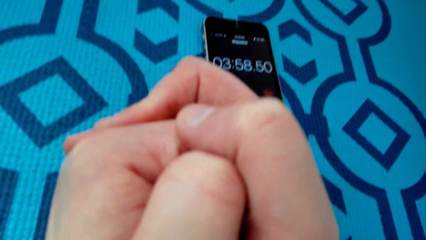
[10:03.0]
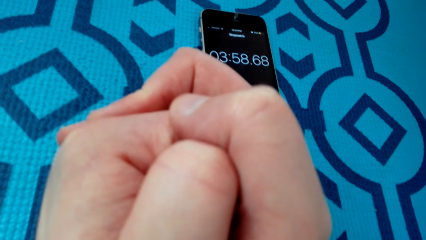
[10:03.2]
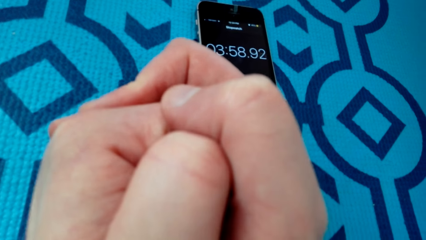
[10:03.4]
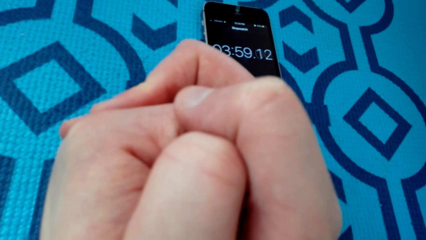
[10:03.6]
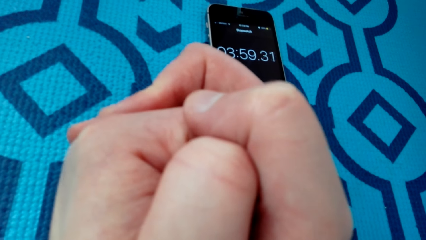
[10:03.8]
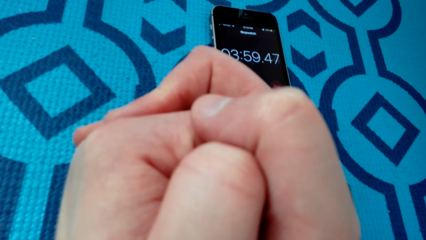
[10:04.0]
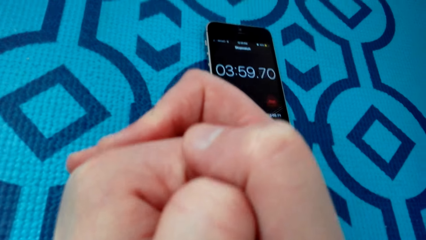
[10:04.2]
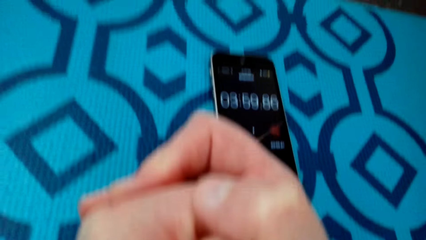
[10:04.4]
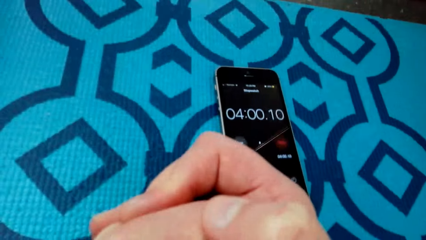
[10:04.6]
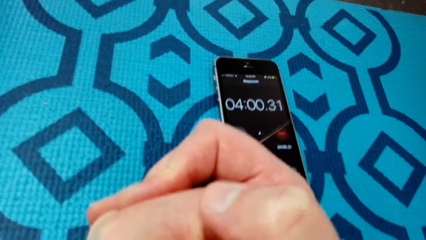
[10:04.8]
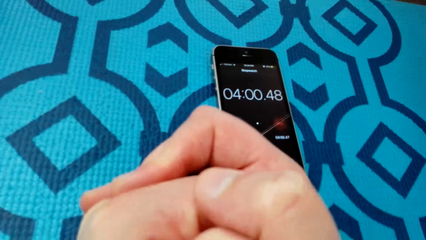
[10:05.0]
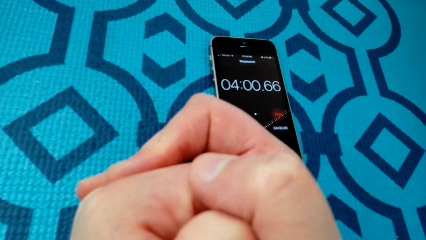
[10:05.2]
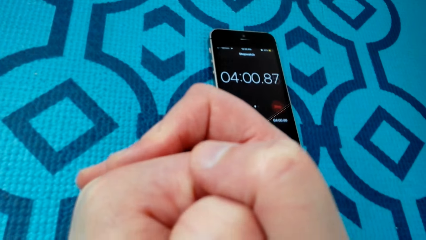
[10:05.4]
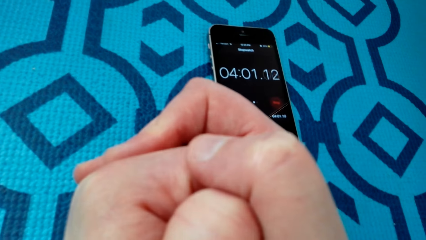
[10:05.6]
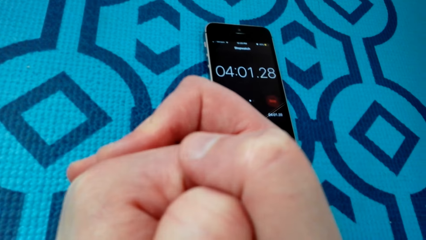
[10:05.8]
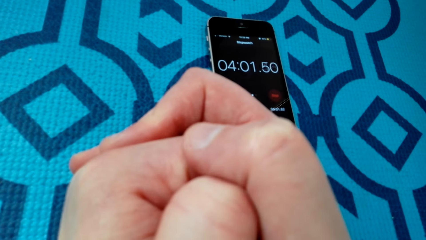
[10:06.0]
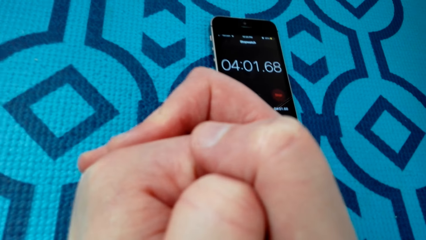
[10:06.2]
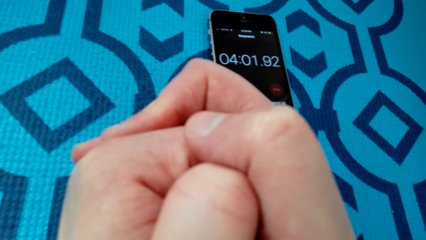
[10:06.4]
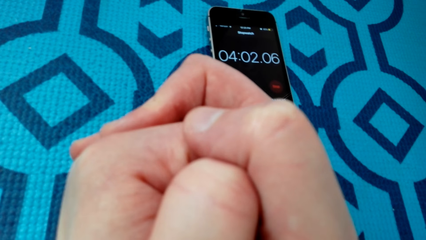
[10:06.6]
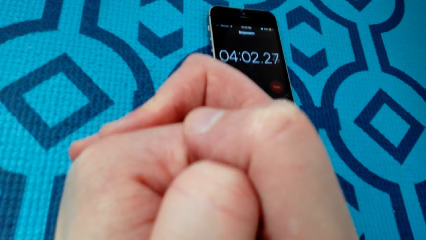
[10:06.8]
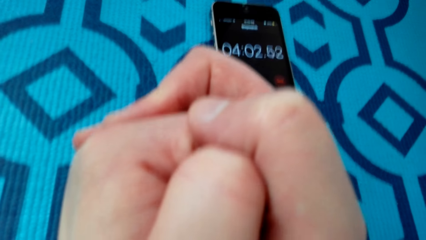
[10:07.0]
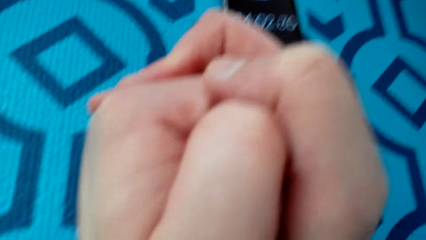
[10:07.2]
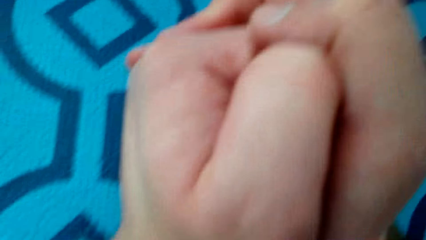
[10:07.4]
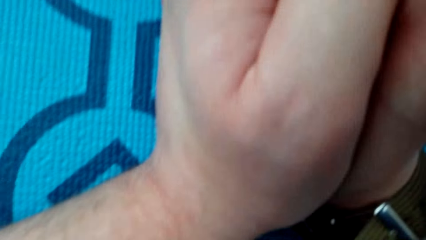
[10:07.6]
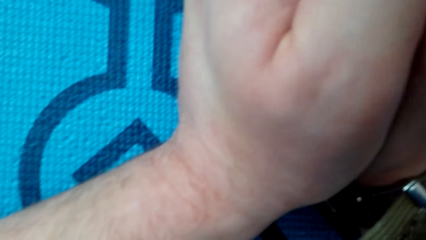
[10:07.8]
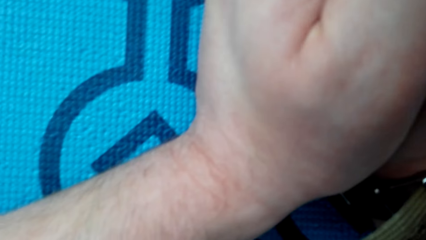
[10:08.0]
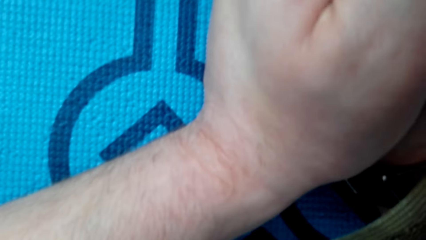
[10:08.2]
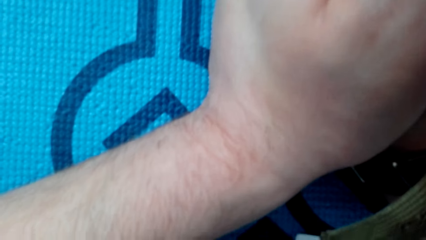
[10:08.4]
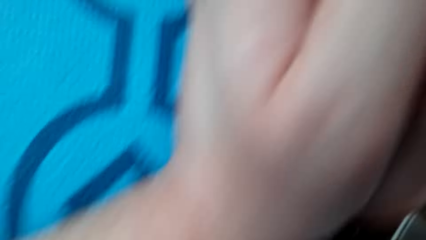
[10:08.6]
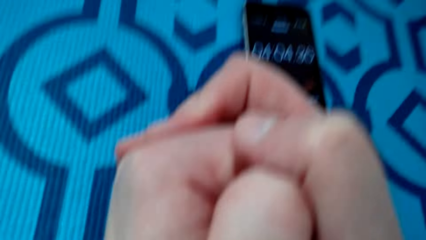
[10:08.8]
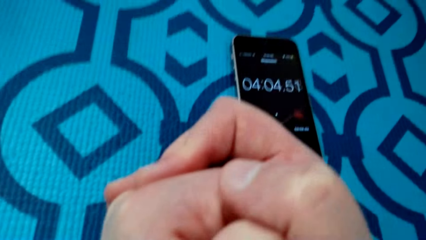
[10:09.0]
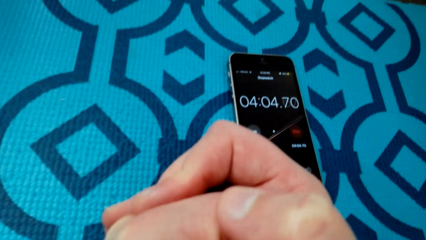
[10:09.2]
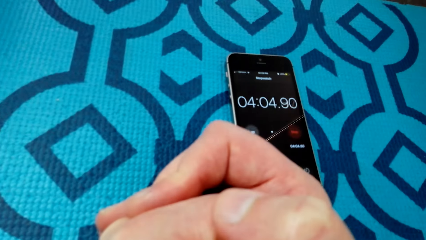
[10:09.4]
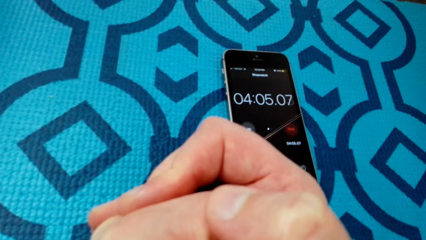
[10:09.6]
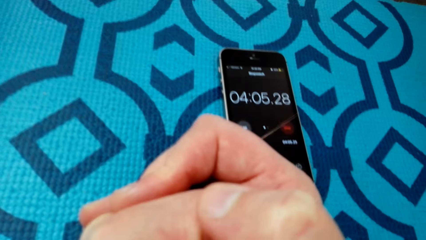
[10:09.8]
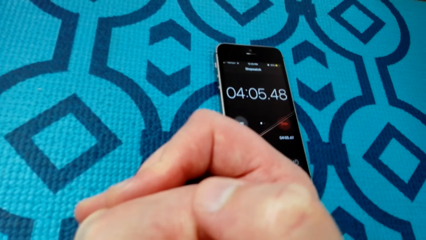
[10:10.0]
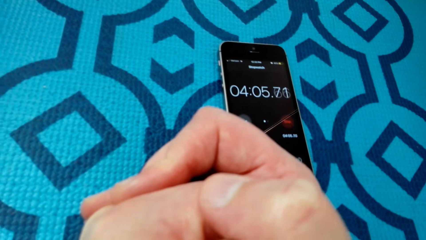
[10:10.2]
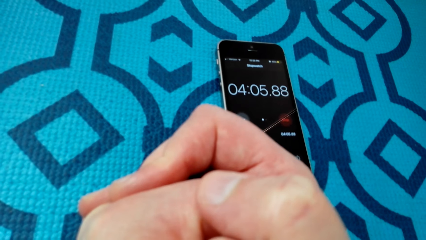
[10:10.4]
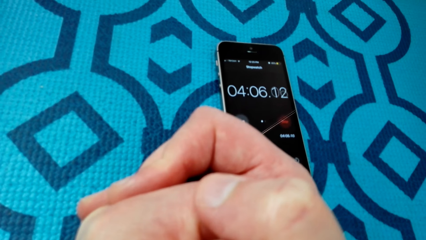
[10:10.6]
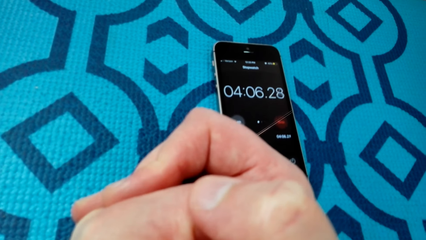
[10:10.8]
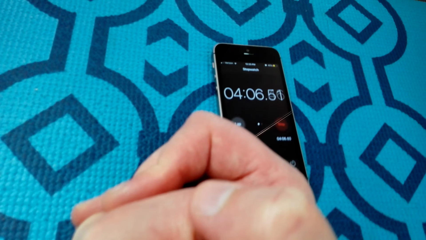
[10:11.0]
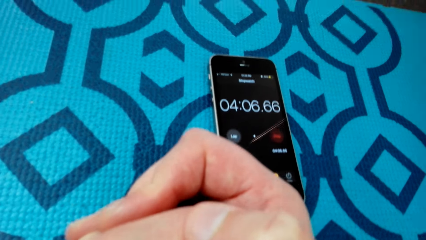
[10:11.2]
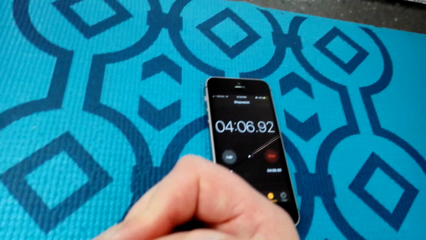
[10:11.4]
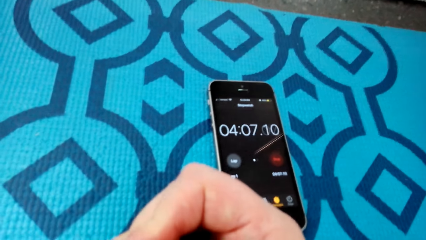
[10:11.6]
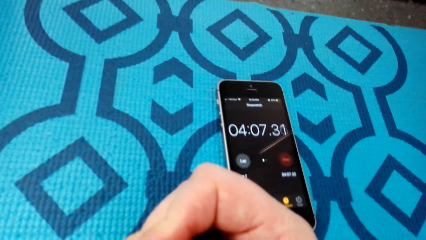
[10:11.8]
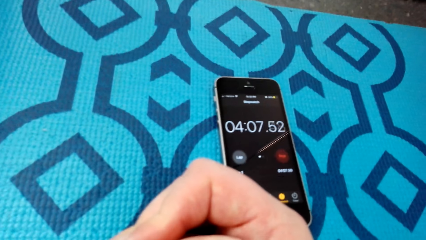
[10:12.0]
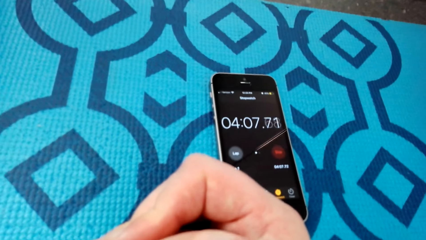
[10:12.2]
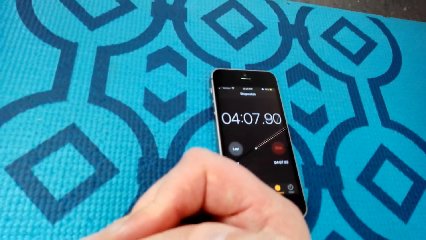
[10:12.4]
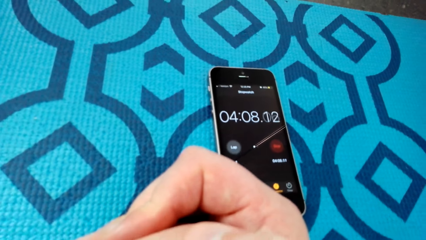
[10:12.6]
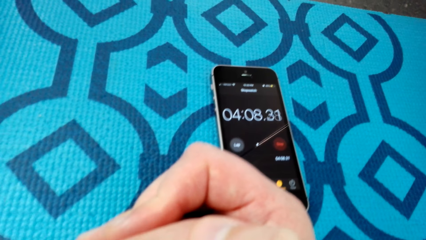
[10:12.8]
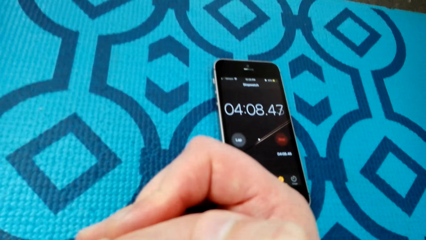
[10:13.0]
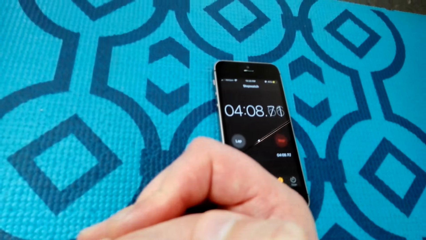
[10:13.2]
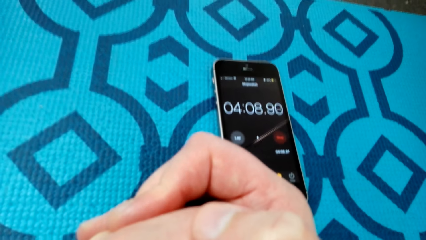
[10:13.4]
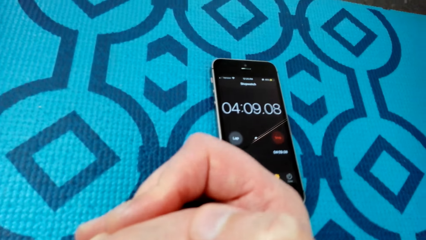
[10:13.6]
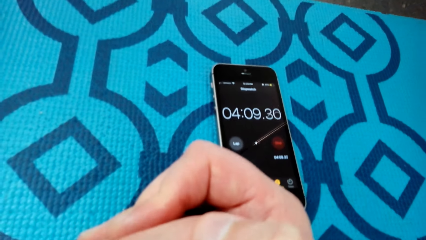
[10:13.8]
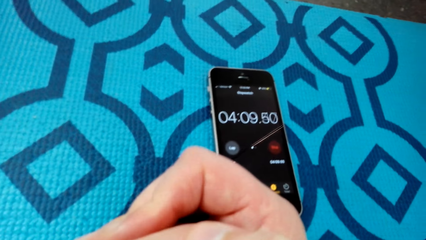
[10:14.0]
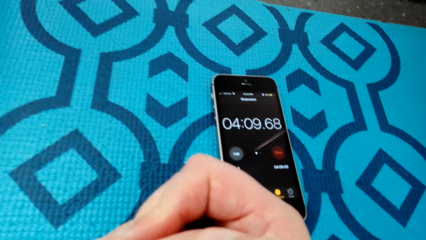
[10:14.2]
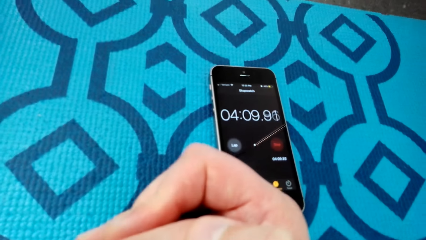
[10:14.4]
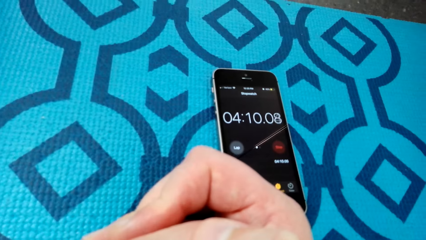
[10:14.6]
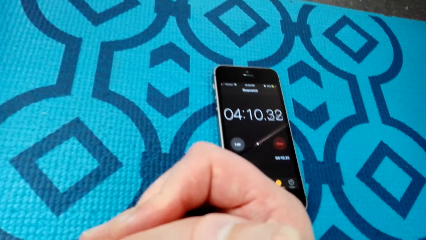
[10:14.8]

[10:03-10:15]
The camera wearer looks around. They look at the phone.

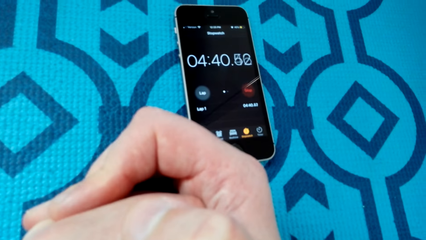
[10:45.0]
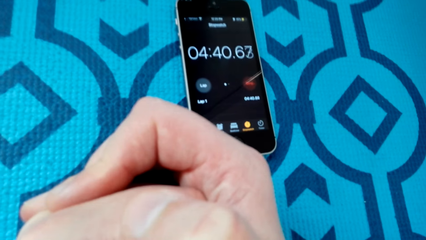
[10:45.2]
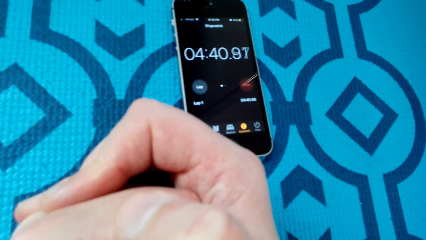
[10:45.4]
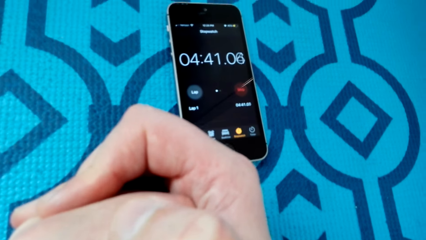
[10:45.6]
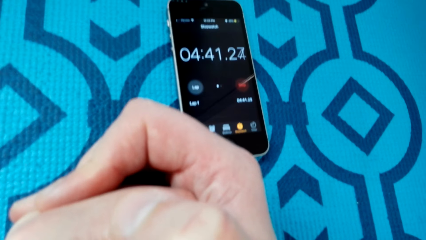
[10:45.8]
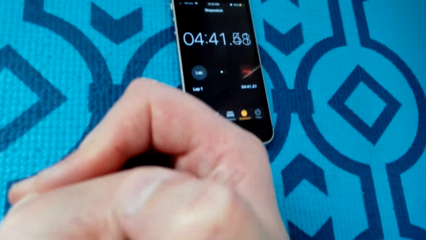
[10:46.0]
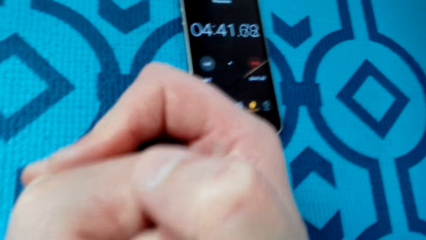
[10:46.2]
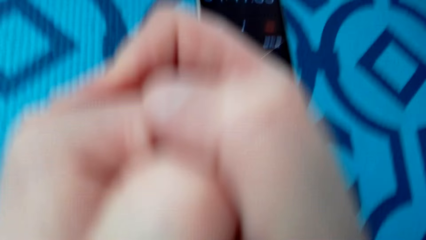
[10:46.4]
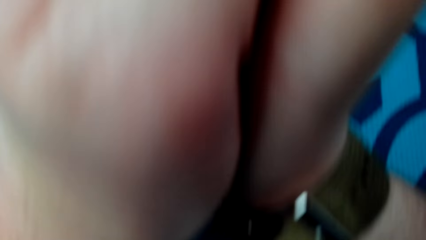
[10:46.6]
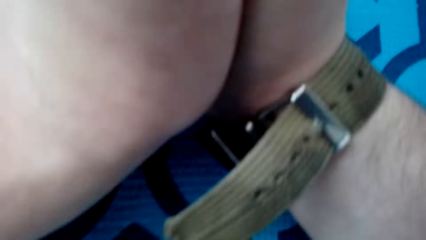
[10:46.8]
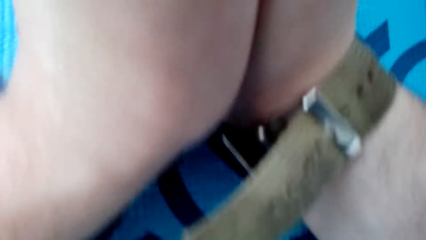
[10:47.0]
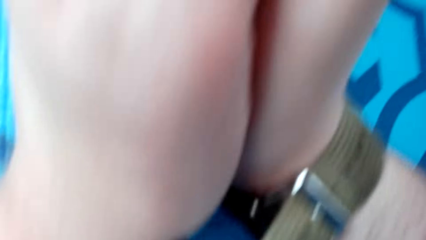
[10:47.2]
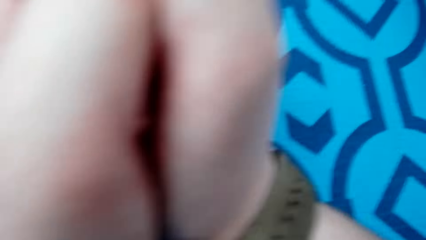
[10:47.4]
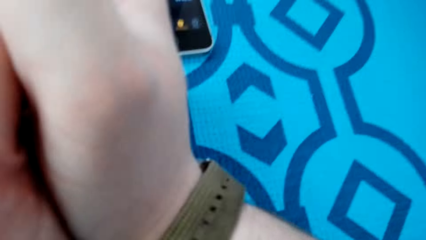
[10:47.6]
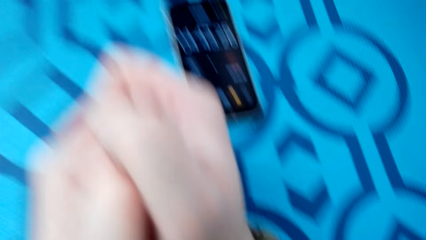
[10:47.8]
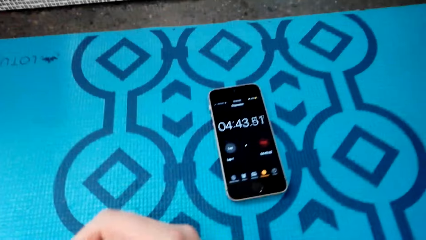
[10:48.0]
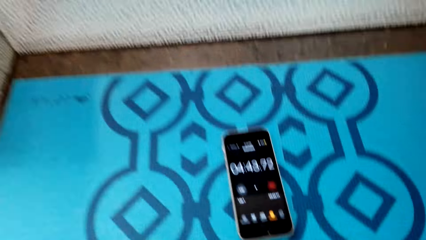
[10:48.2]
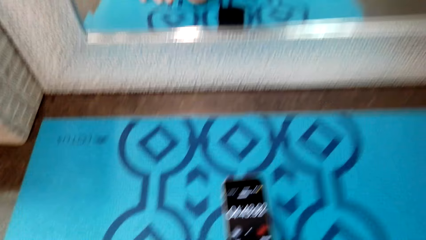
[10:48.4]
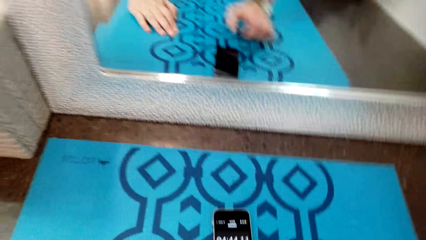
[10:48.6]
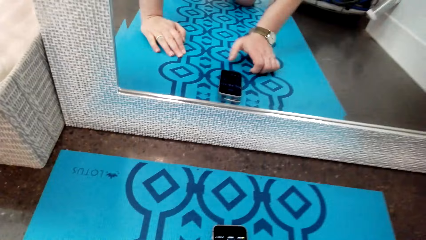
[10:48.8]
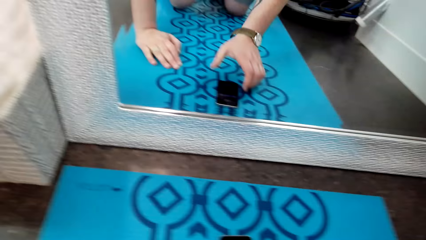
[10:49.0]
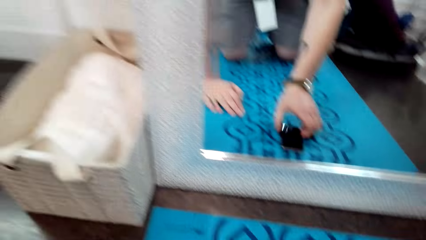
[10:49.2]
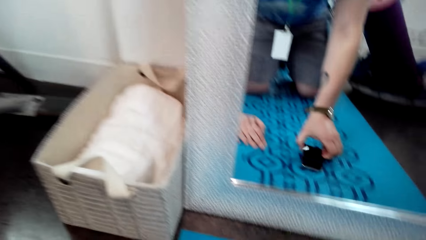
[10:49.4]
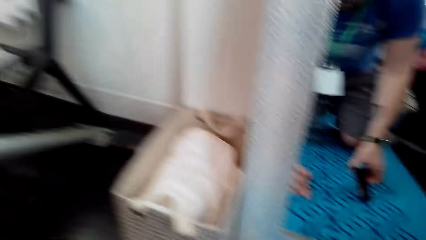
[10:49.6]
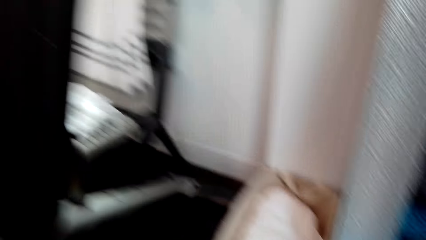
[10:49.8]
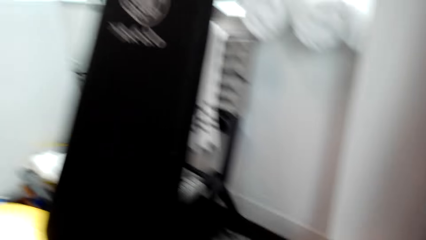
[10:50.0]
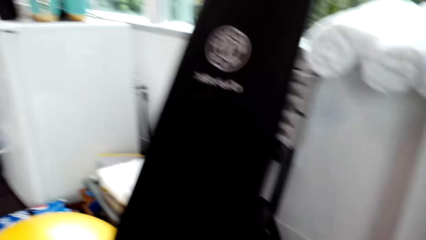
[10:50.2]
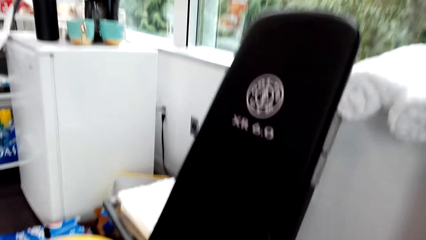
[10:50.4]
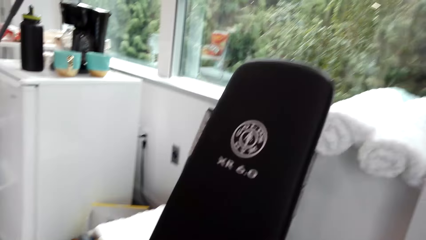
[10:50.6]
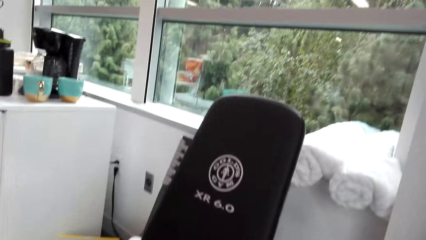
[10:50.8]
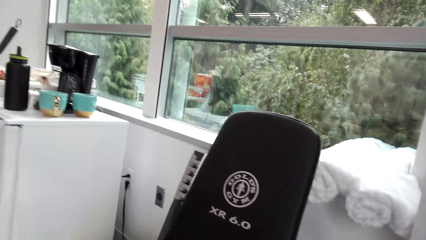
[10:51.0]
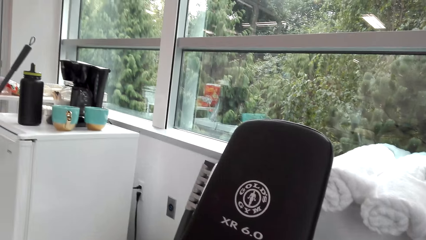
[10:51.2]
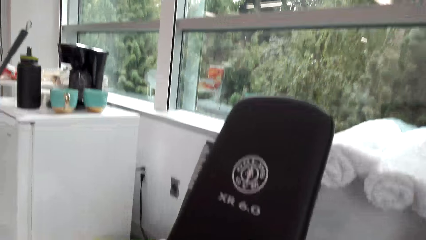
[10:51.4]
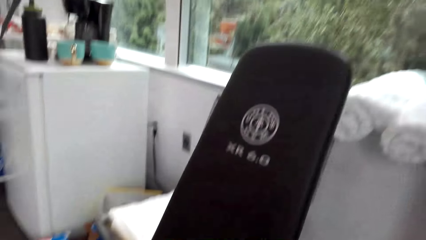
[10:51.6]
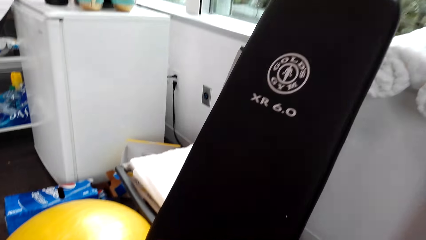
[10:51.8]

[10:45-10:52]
The camera wearer looks around. They move the phone. They look around.
